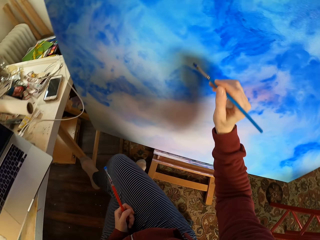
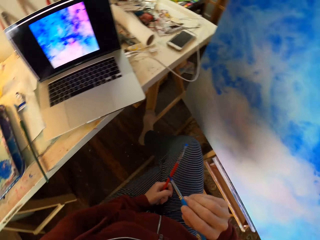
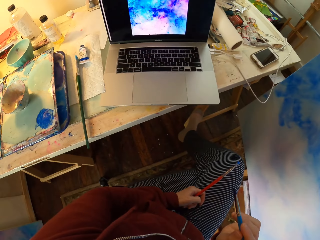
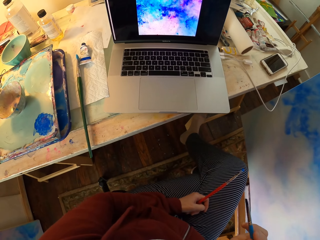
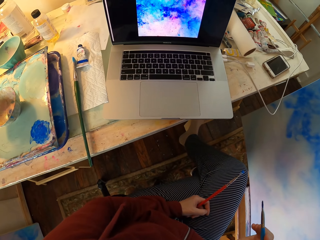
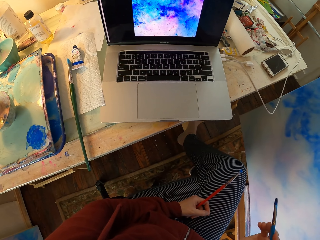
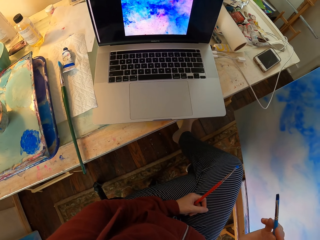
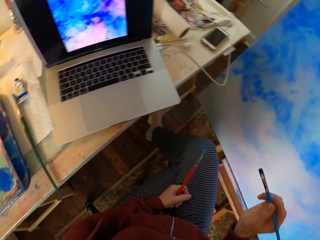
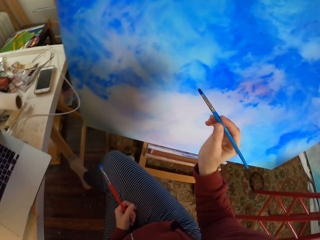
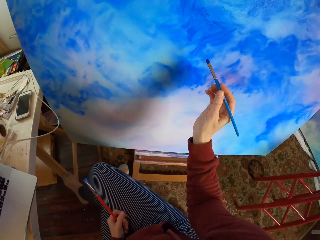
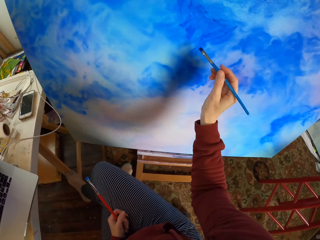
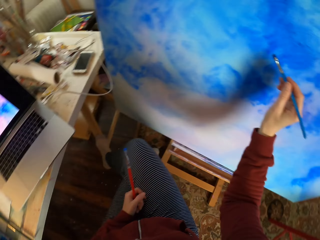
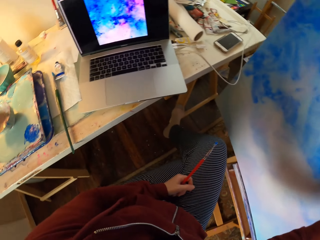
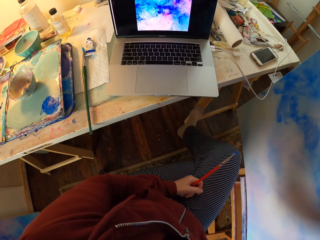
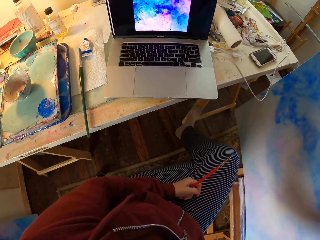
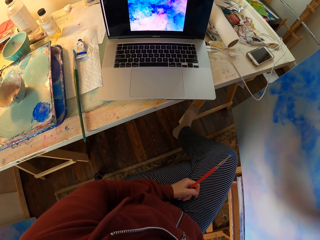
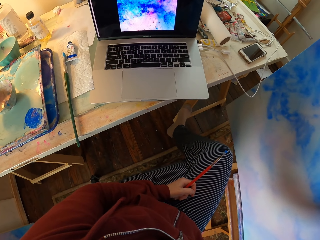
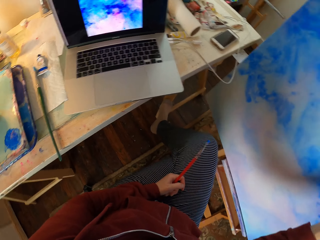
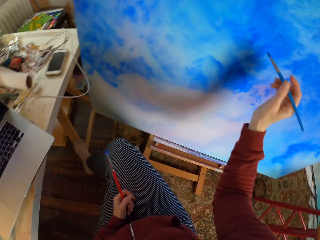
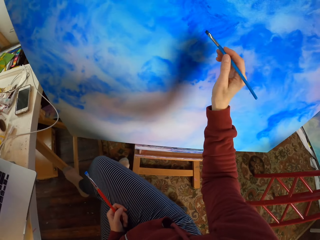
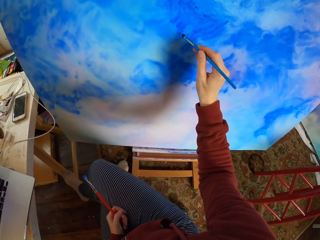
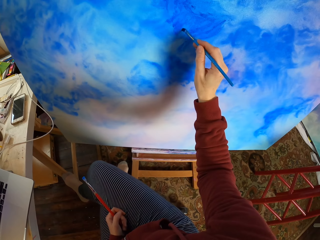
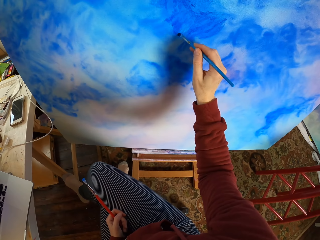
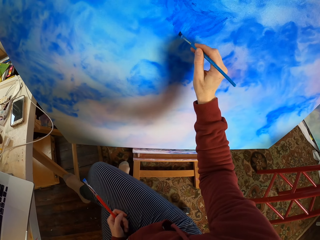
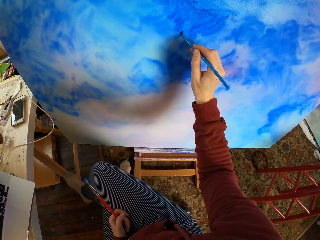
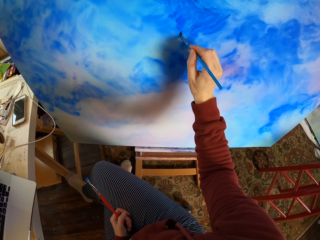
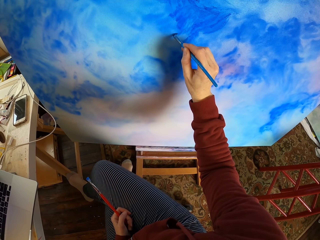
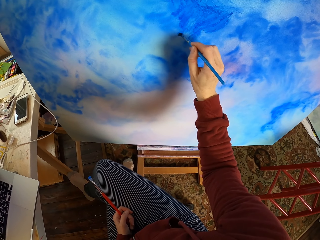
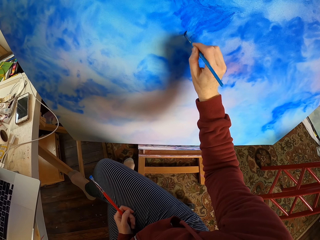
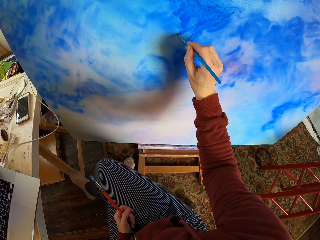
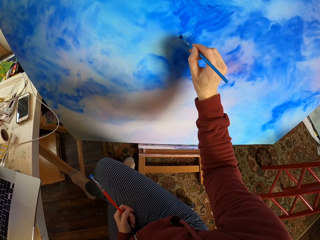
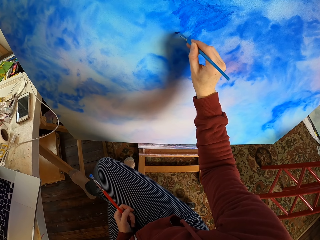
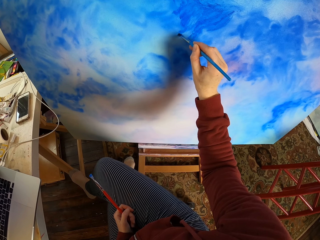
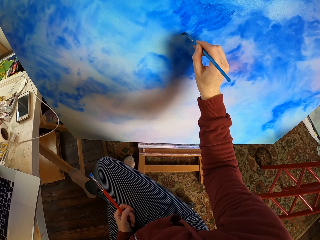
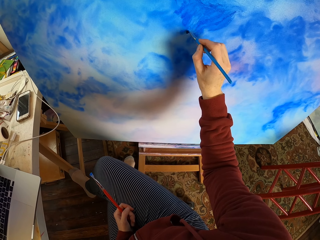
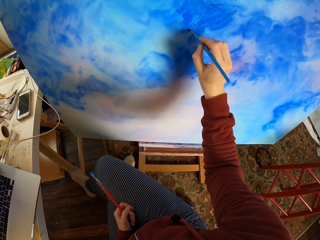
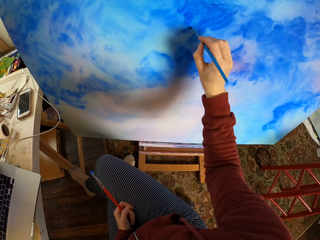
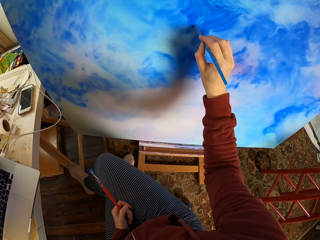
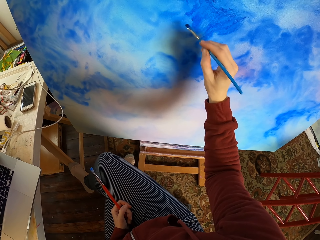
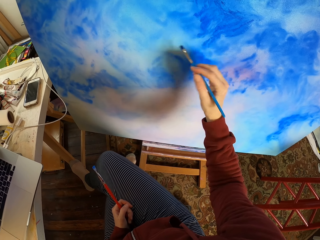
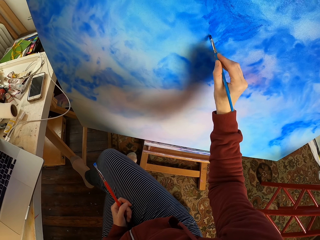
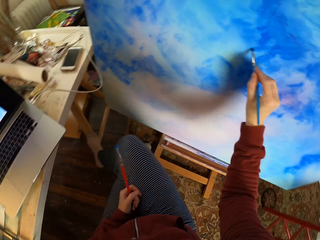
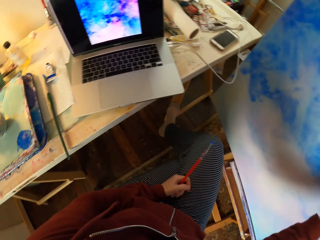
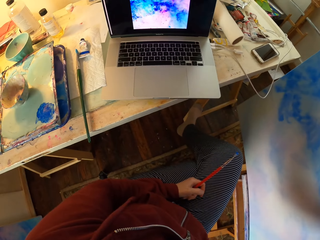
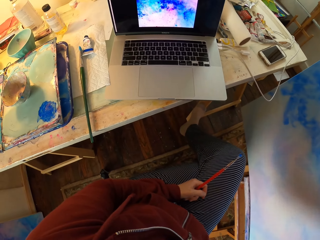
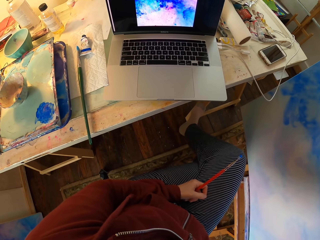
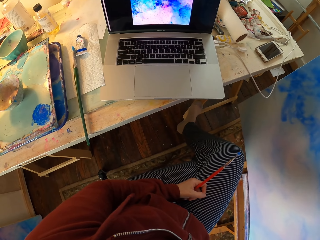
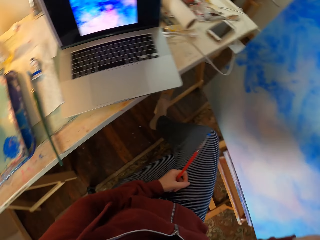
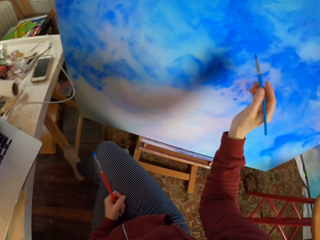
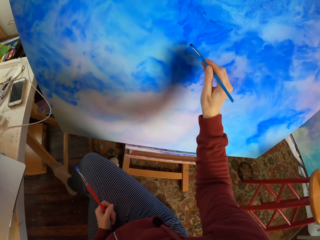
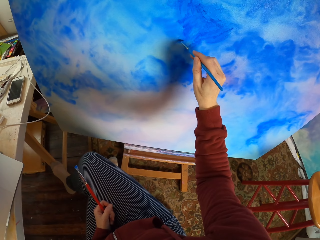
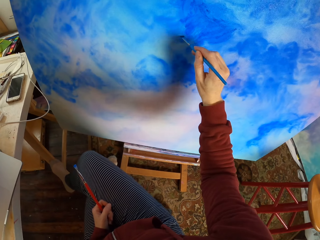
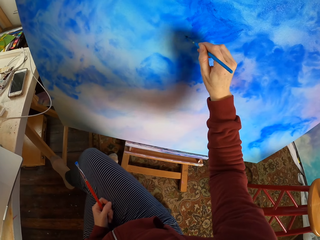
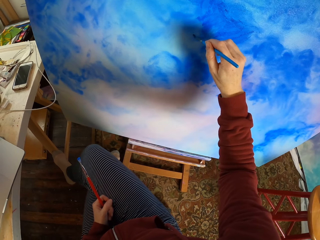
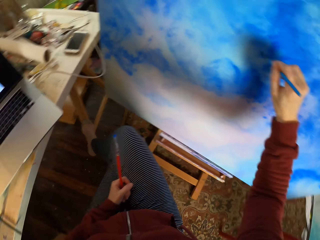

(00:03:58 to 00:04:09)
The camera wearer looks at the laptop. They paint on a canvas. They look at the laptop. They paint on the canvas. They look at the laptop. They paint on the canvas.

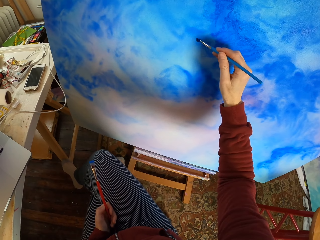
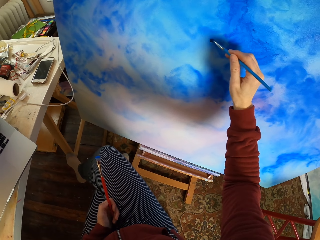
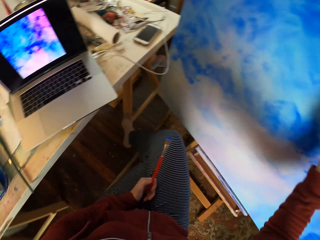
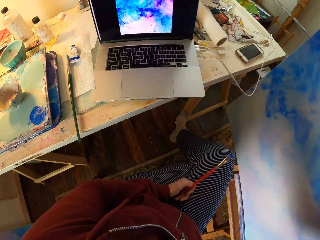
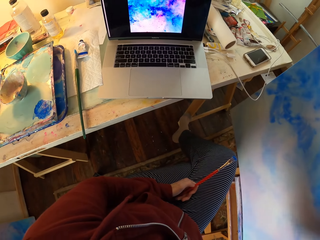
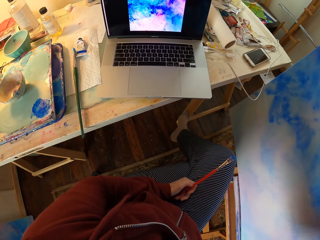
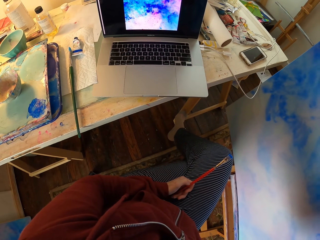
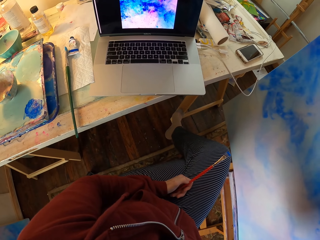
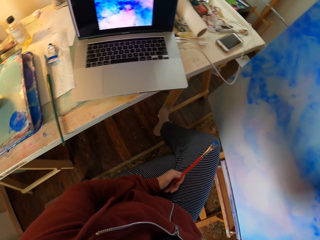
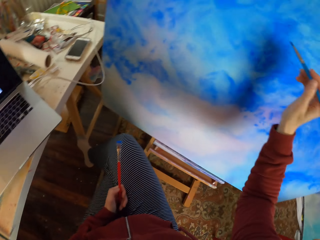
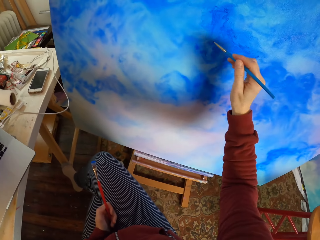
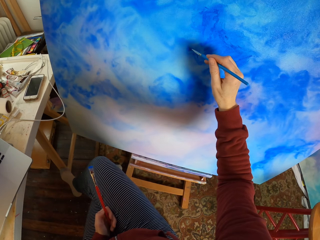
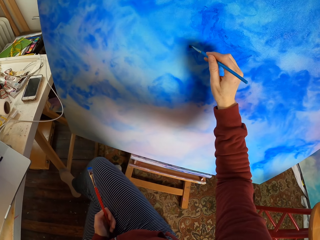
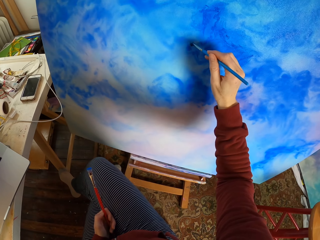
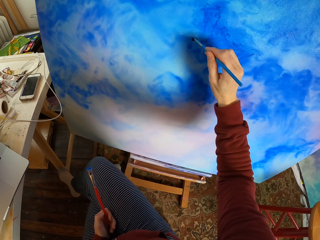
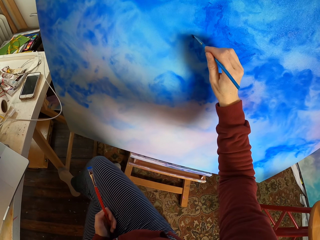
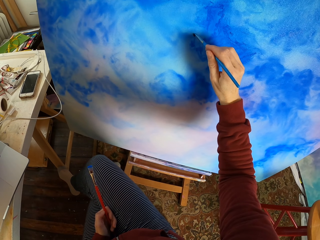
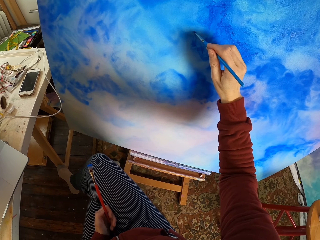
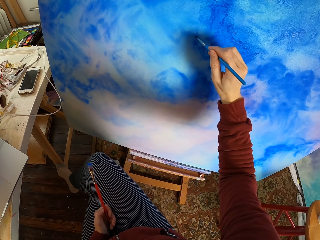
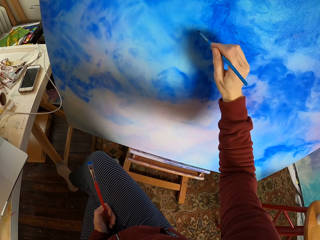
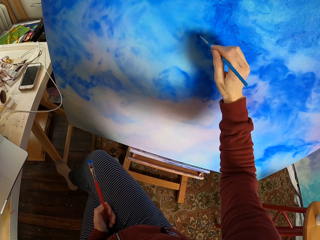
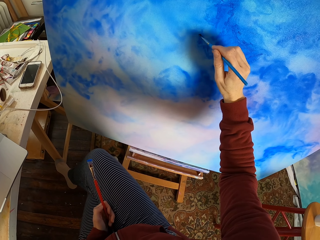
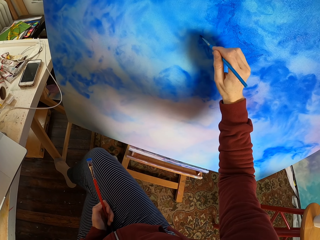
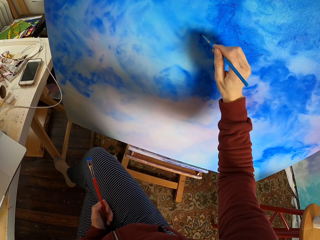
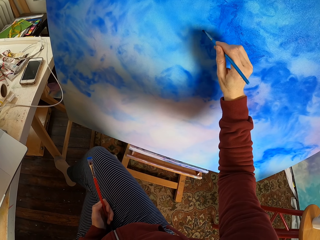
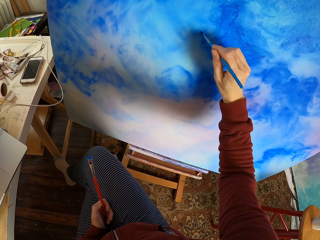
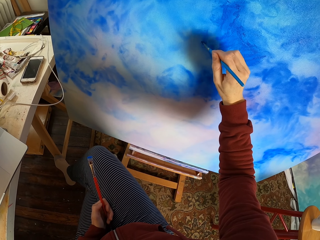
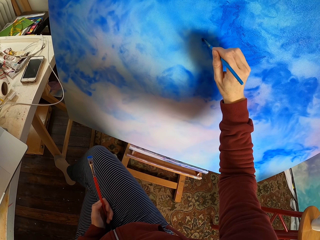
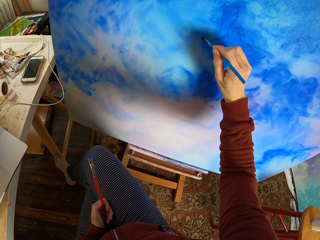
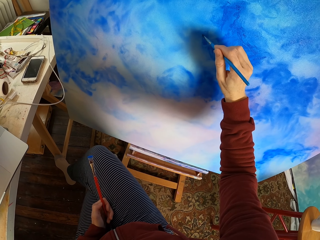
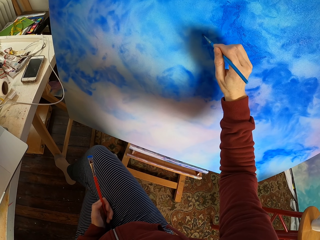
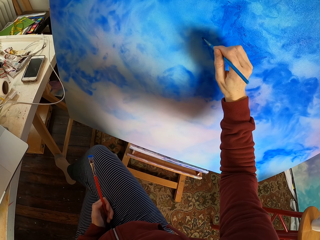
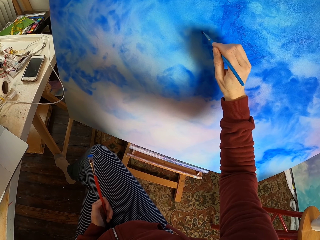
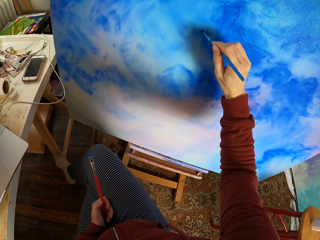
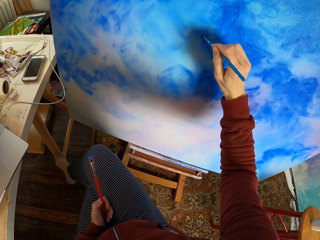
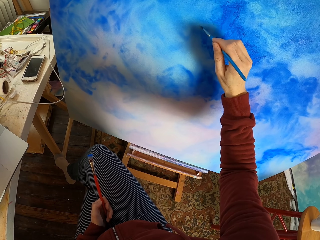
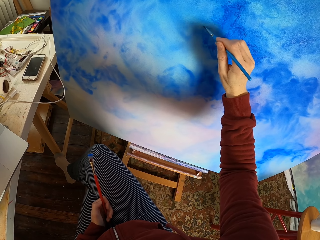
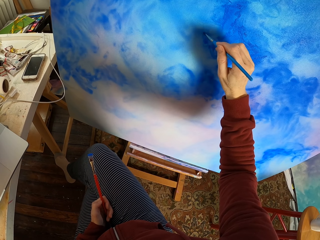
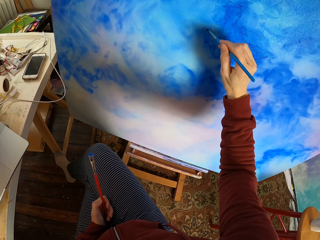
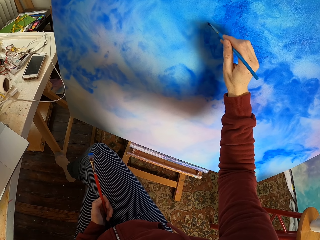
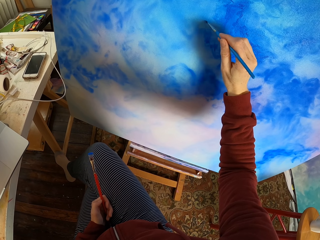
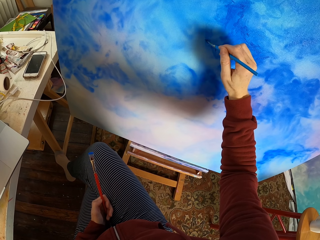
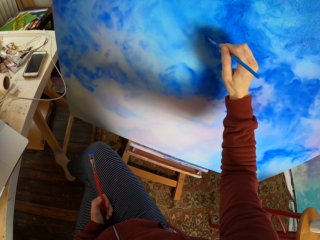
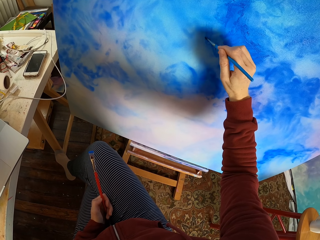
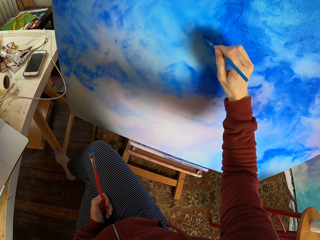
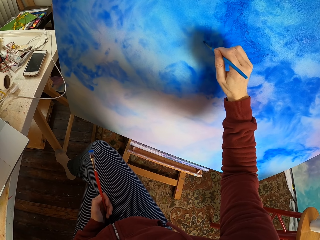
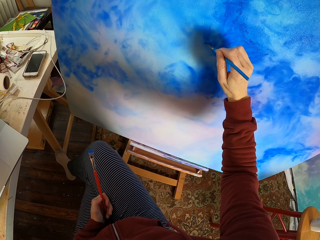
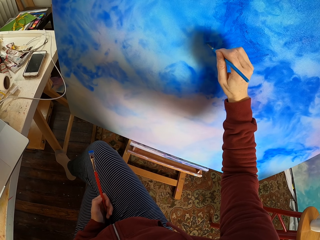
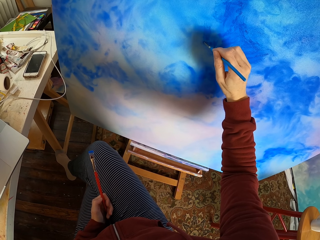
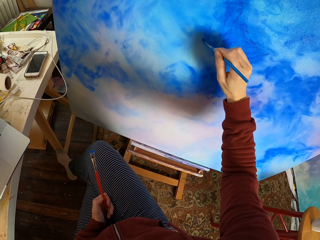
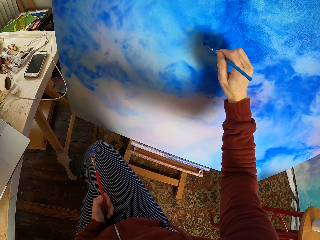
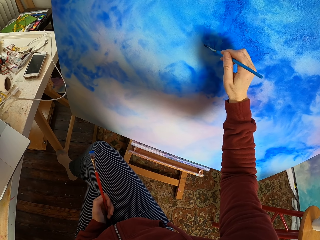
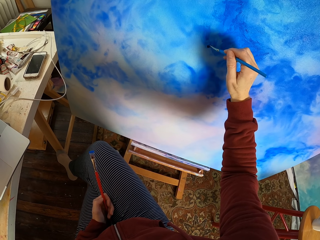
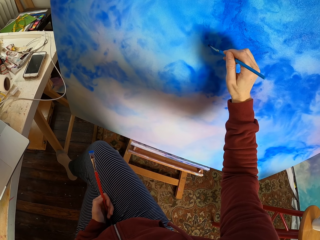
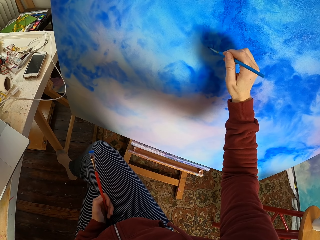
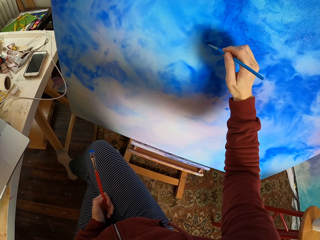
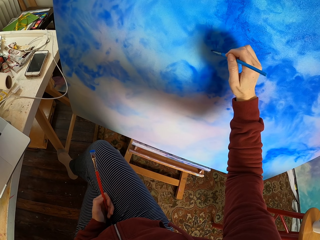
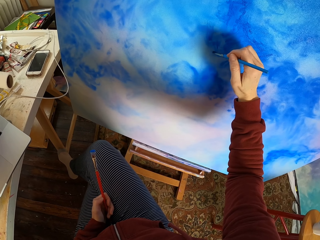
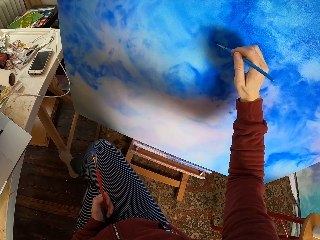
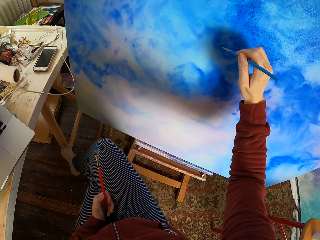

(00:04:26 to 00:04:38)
The camera wearer paints on a canvas. They look at the laptop. They paint on the canvas.
